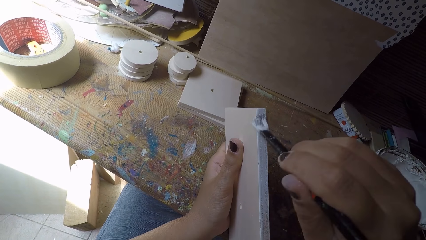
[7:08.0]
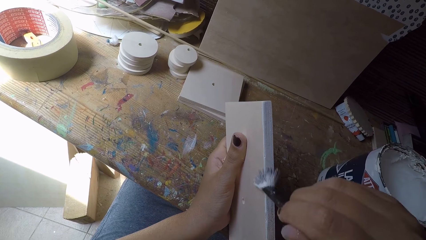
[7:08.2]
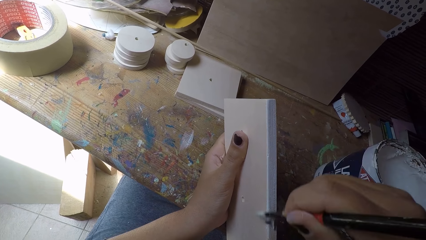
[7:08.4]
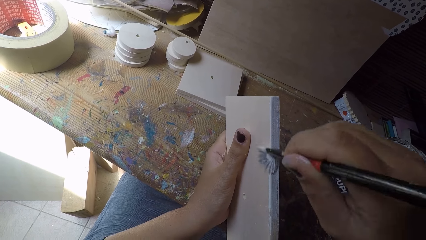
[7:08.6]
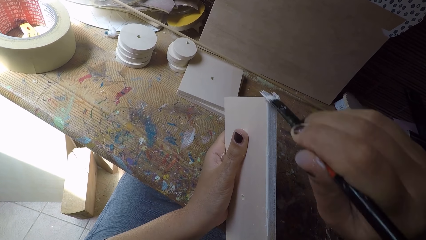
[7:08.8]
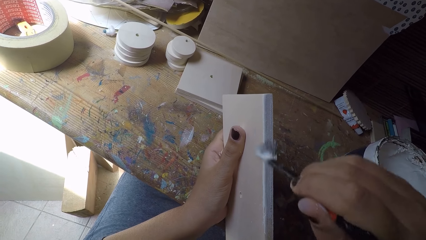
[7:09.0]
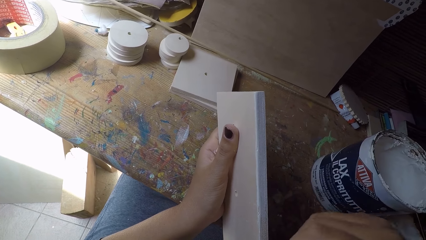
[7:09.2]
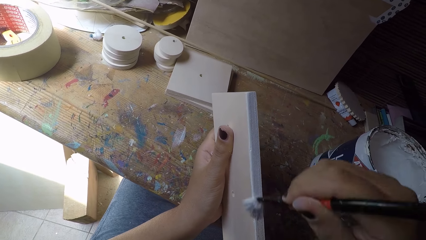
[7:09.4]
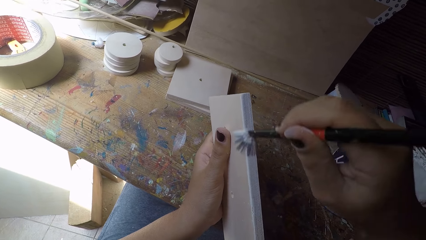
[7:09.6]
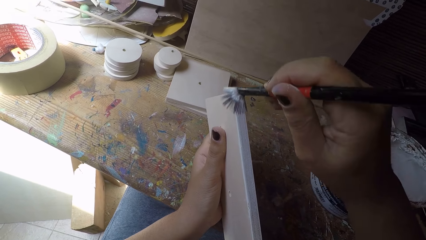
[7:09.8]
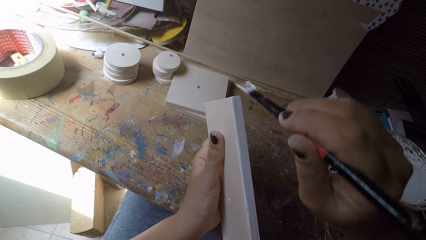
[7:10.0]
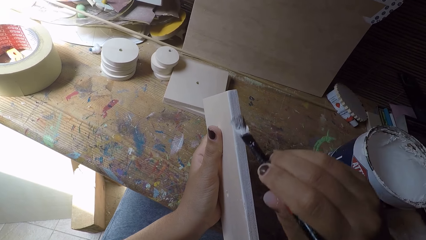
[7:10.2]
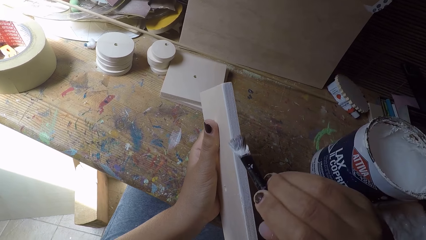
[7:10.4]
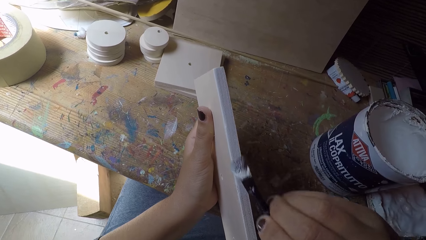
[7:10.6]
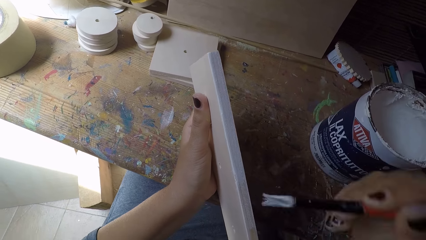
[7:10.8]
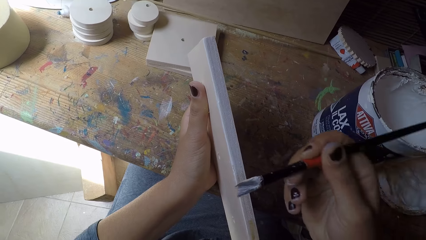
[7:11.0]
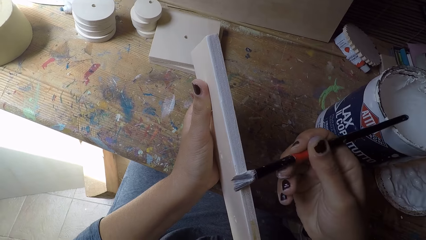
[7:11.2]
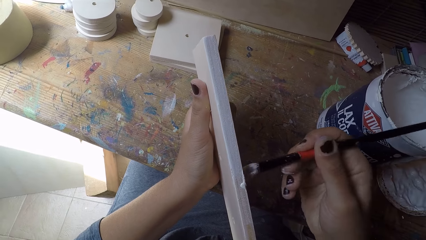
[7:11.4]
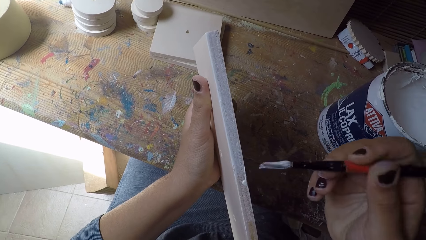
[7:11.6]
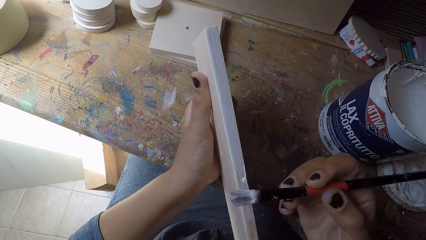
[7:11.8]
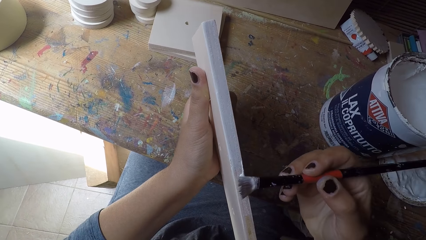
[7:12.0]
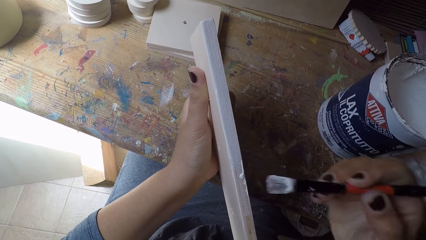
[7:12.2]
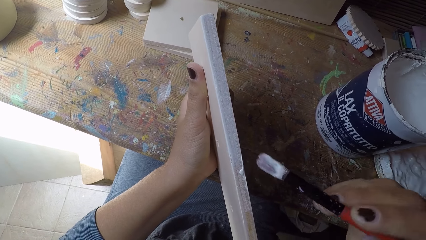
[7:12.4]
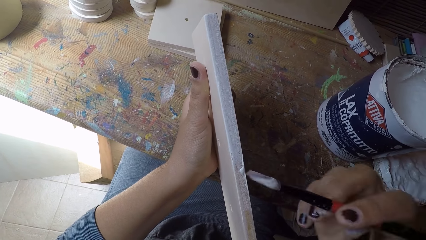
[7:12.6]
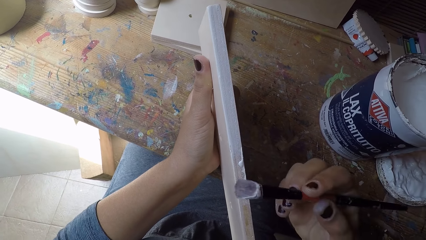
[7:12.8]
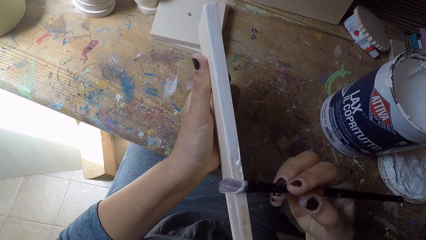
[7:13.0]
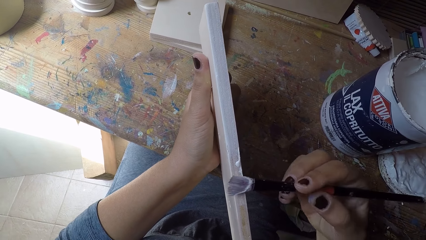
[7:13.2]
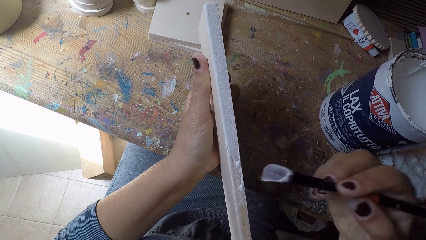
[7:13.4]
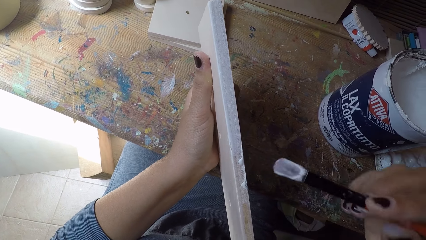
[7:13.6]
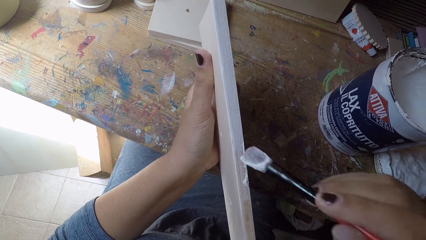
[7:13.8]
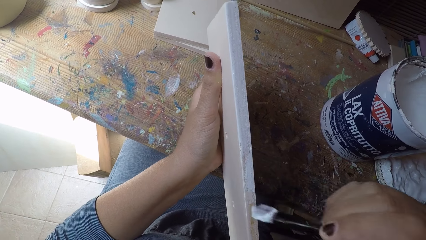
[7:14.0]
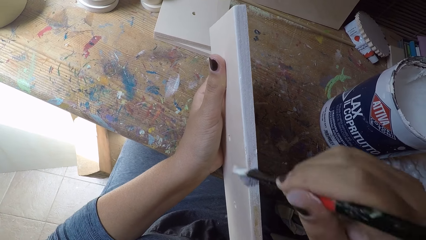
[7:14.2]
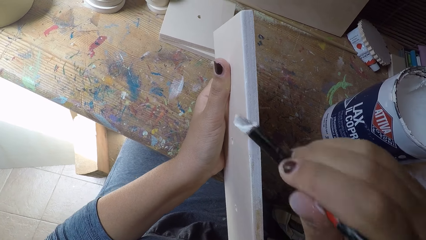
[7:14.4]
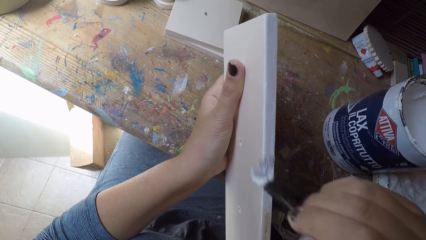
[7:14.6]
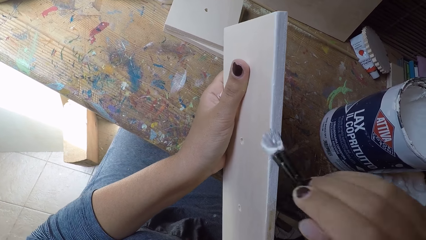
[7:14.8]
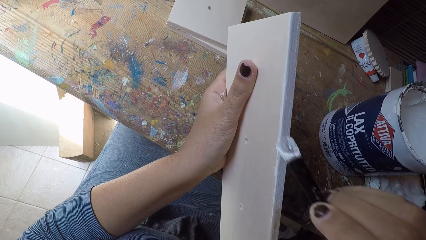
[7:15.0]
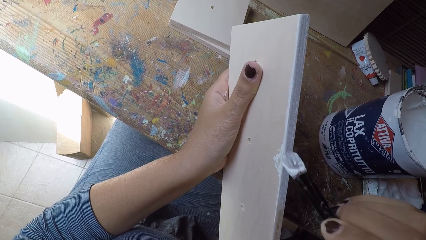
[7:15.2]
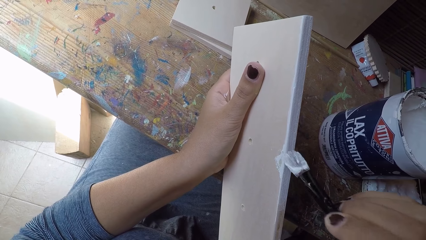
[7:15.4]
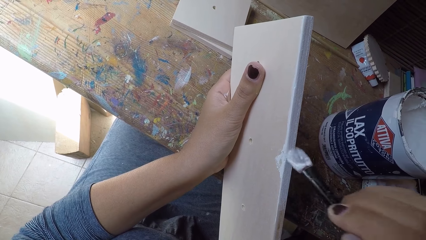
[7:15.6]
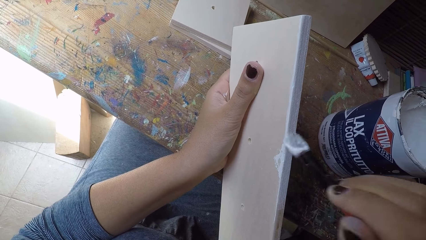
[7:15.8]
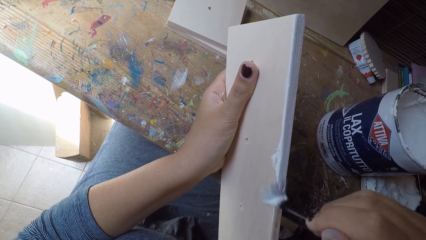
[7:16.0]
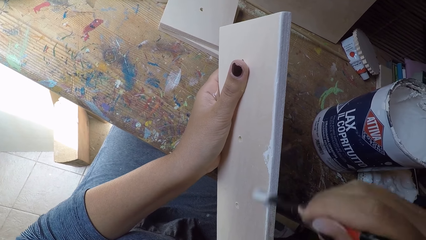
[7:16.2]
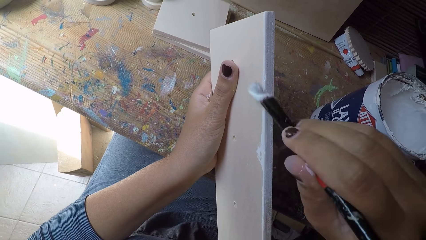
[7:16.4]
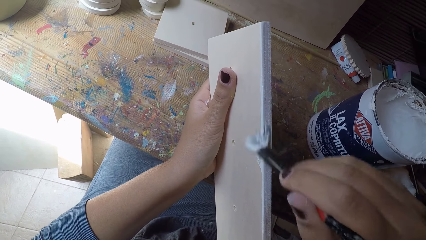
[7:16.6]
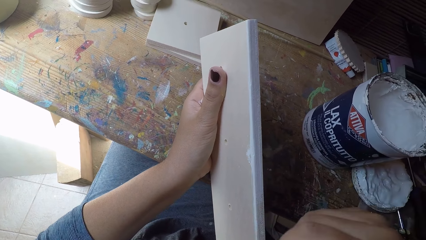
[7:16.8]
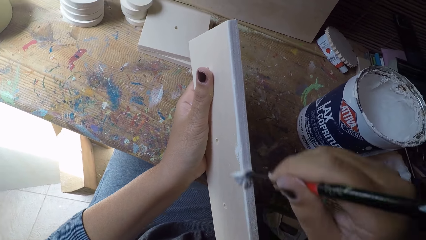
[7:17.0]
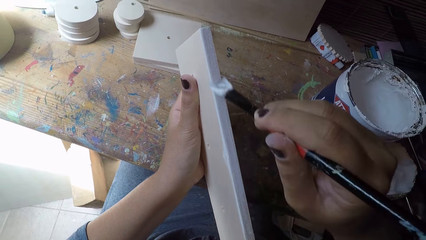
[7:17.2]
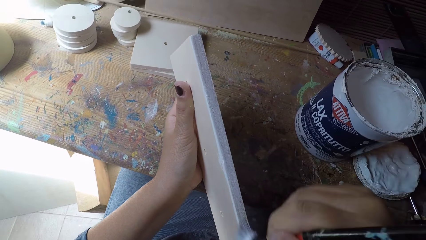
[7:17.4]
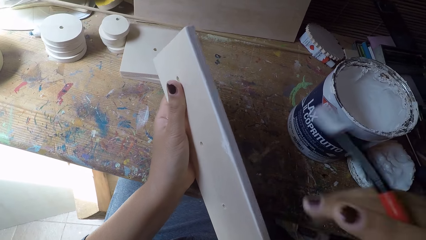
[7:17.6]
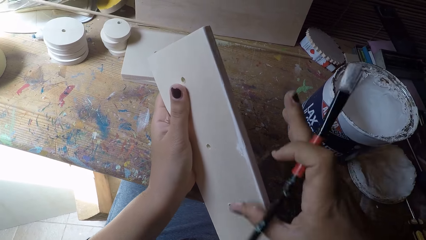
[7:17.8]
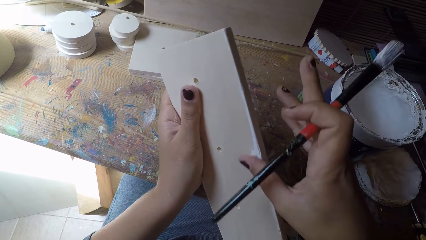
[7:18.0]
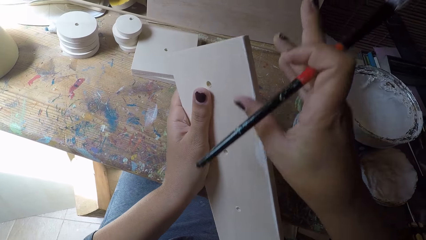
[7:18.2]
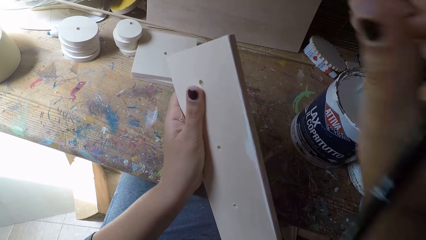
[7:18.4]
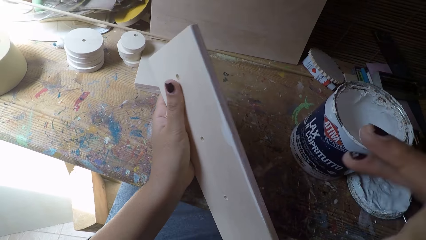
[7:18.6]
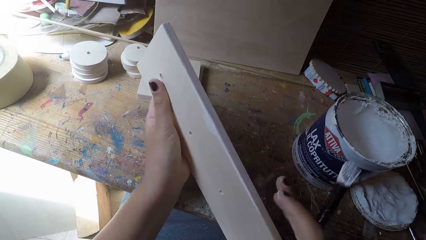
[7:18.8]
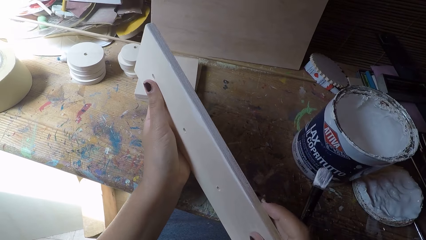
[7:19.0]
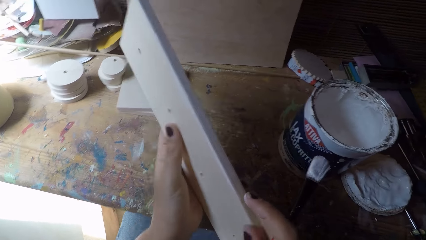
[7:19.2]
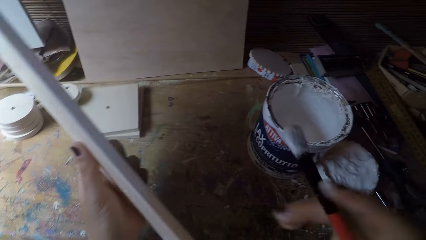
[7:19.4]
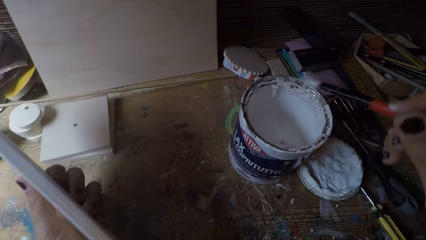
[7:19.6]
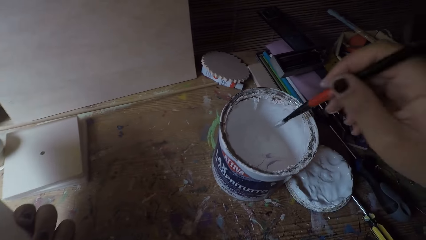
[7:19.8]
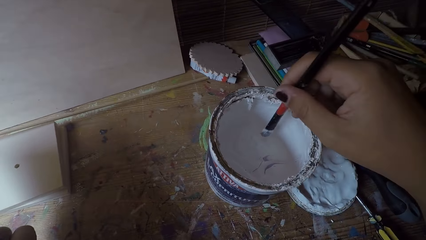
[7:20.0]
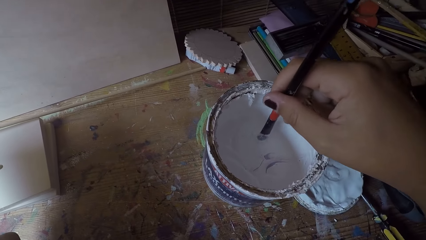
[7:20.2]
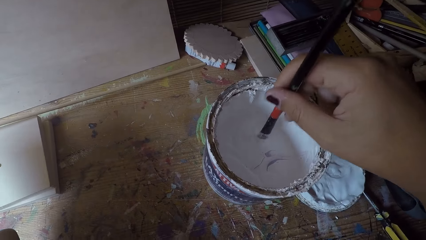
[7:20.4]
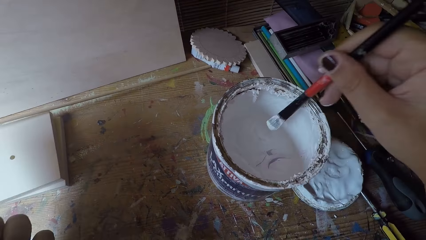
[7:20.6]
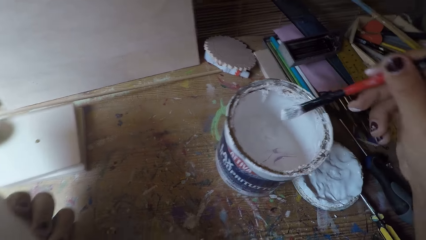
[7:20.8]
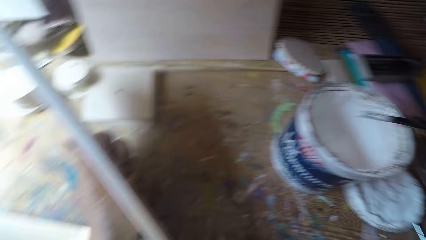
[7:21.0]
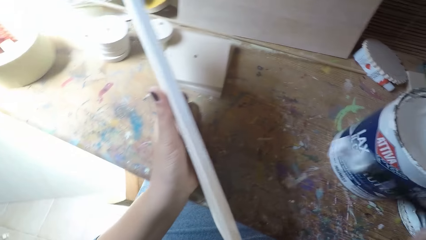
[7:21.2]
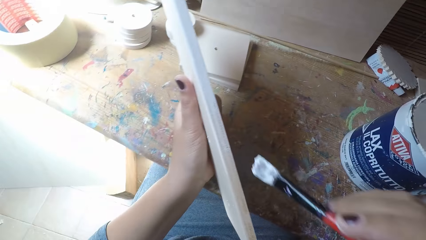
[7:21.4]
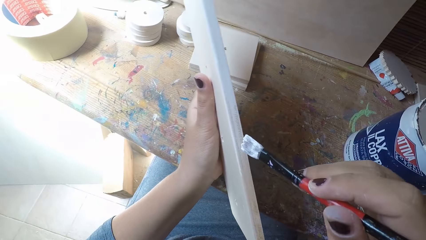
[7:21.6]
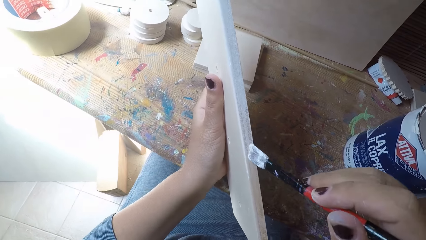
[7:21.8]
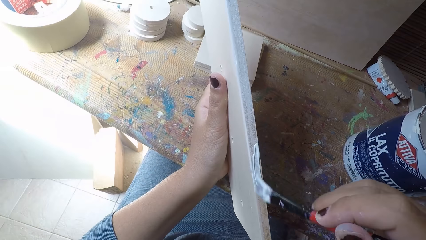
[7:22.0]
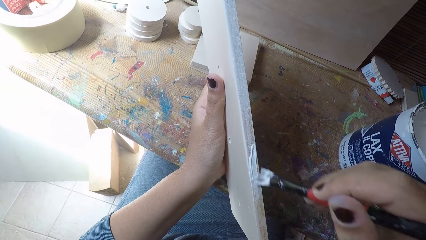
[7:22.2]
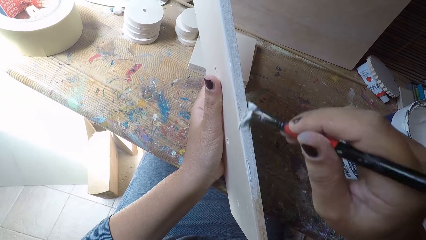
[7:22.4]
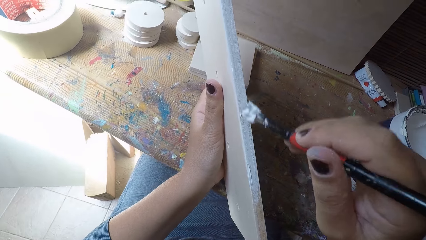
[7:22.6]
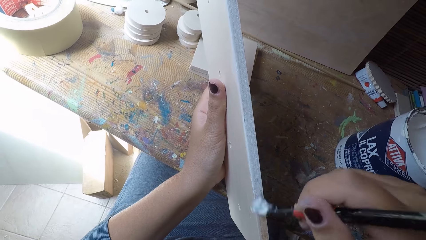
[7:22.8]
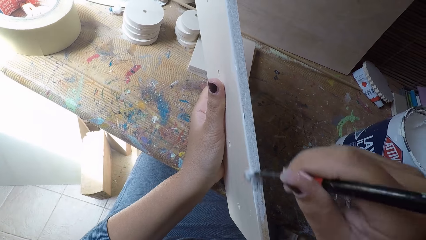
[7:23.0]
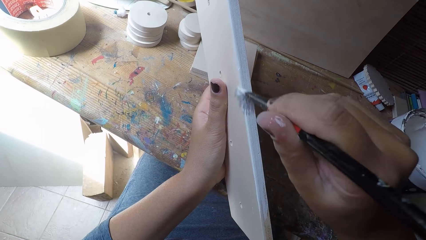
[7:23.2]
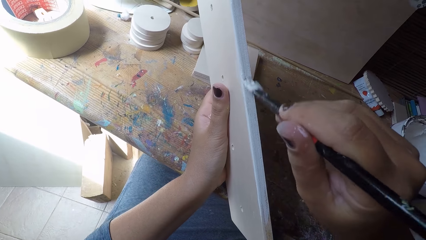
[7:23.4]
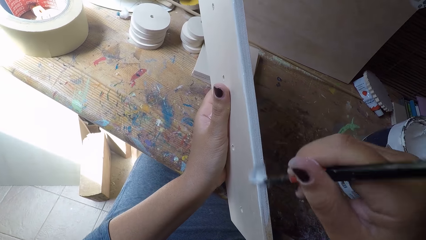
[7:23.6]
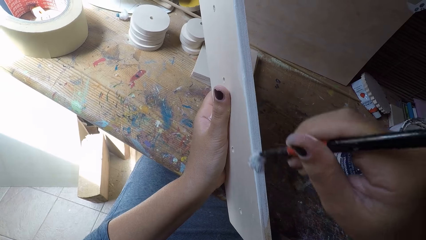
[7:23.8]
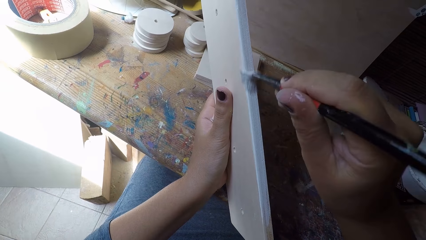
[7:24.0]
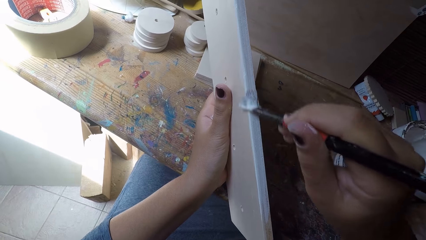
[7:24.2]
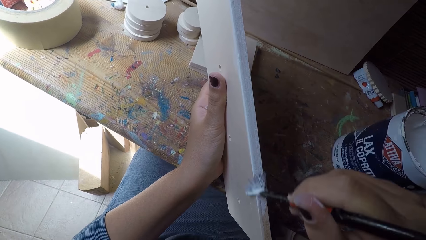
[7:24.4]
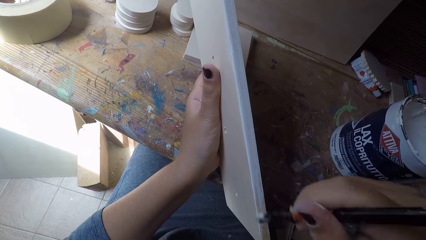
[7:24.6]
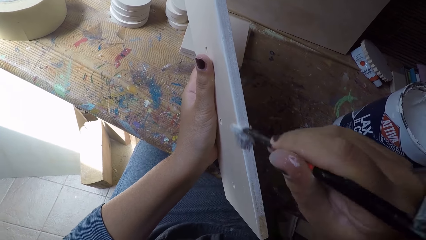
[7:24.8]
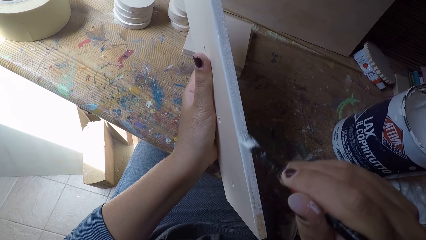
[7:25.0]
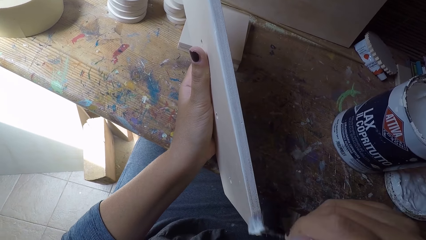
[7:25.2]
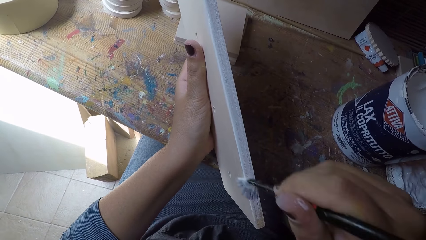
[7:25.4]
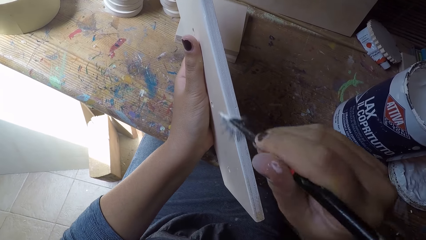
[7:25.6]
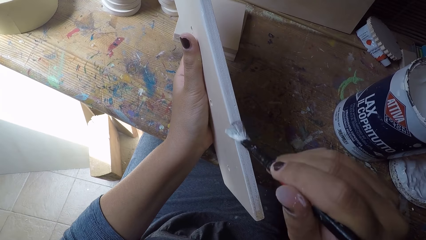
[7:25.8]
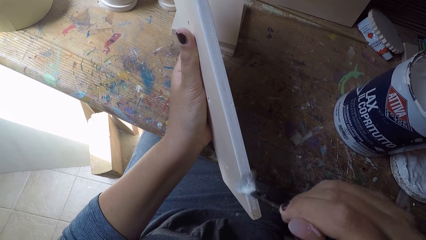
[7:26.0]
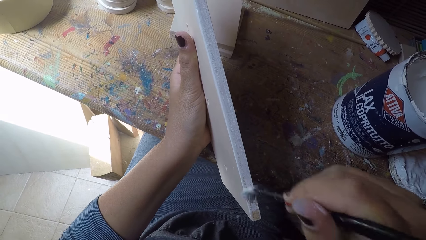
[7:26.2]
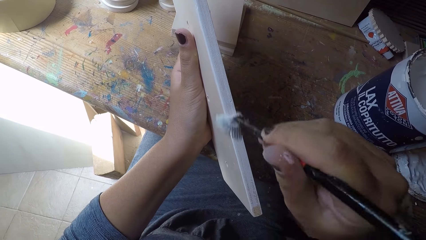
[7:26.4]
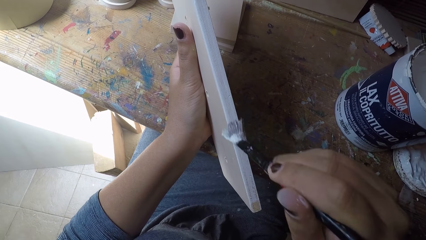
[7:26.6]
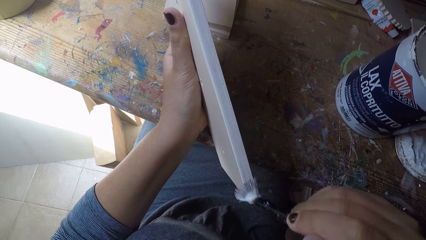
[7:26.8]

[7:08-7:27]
The camera wearer wipes his right hand on the wooden plank. He holds the wooden plank with his right hand and moves his left hand along the wooden plank. He dips the paintbrush in his right hand into the paint can. He paints the wooden plank with the paintbrush in his right hand.
